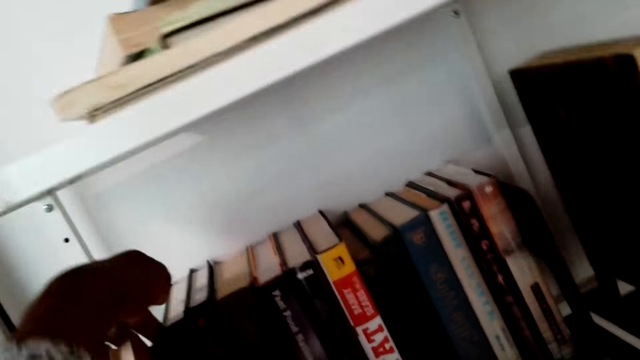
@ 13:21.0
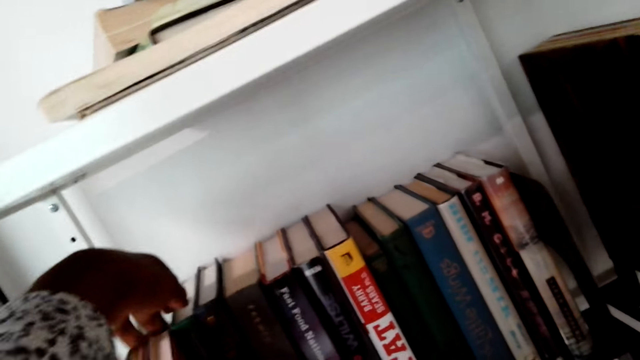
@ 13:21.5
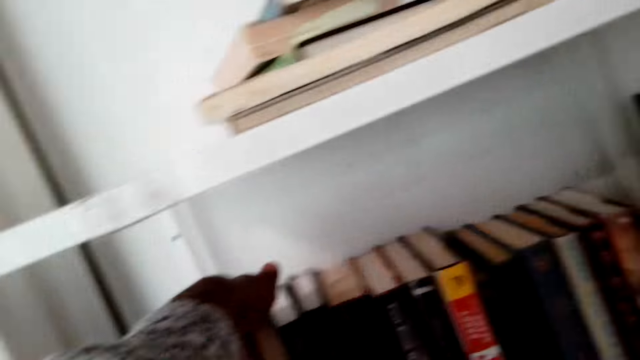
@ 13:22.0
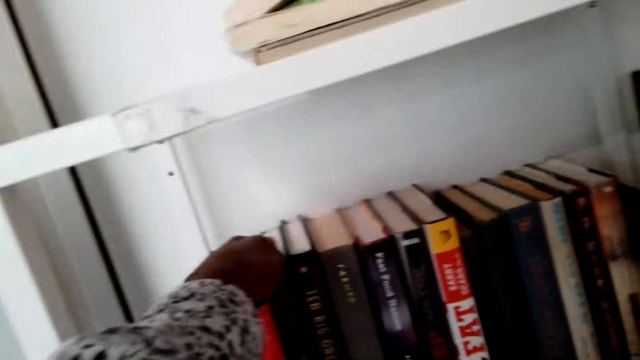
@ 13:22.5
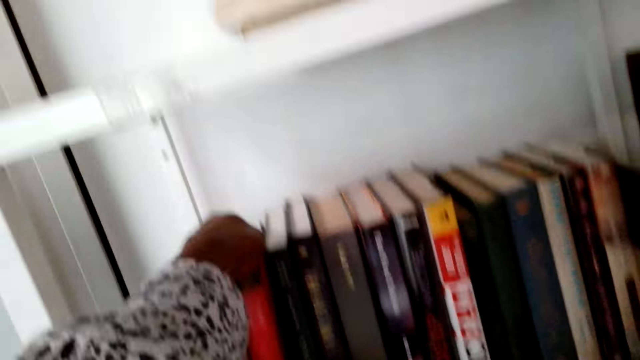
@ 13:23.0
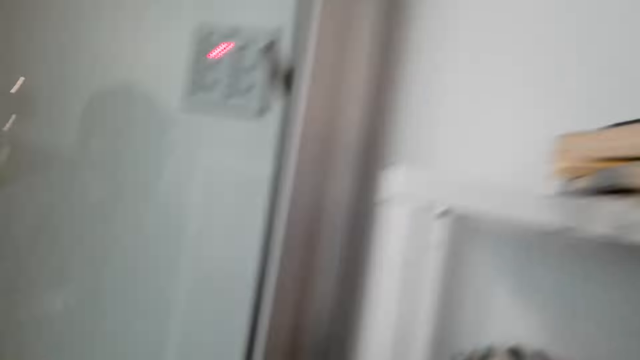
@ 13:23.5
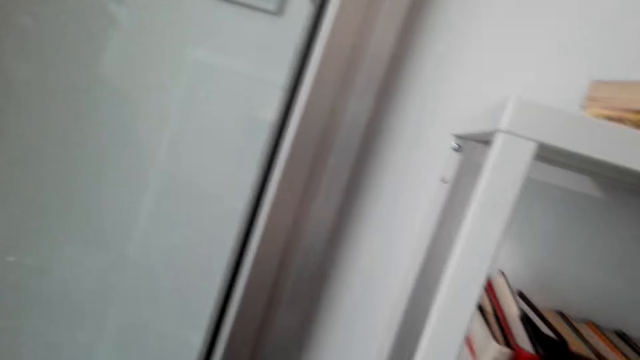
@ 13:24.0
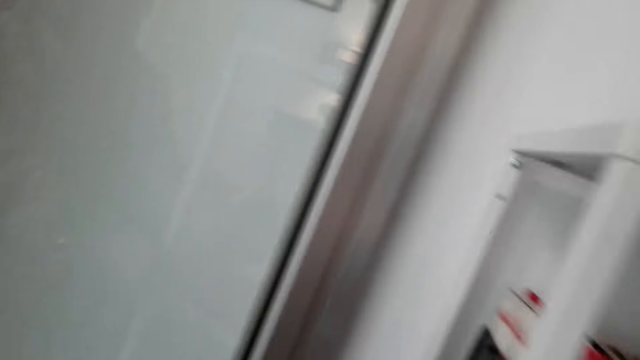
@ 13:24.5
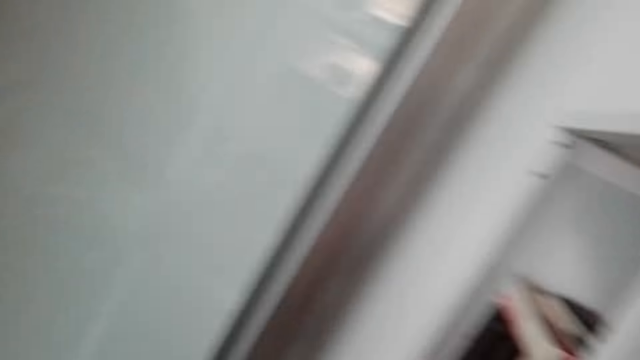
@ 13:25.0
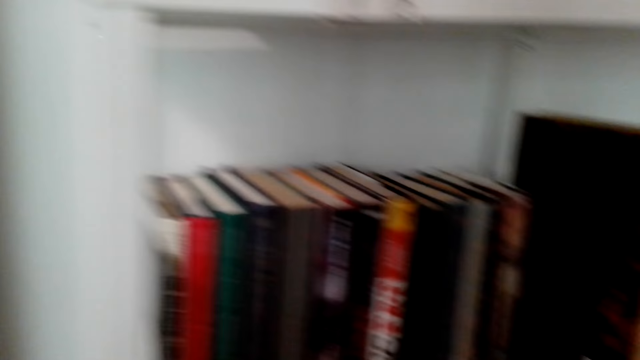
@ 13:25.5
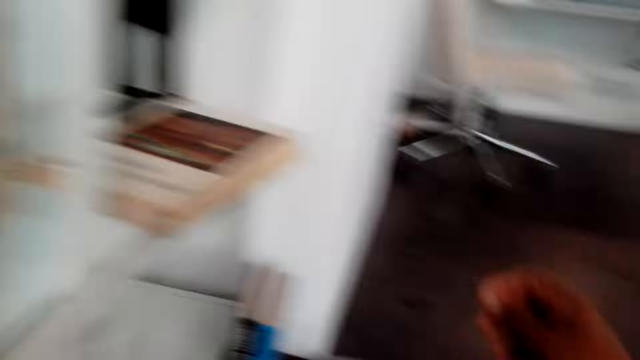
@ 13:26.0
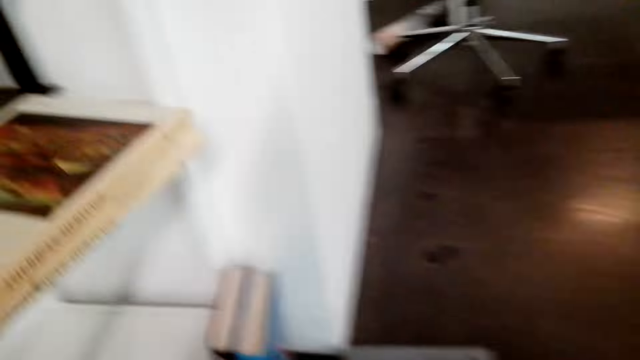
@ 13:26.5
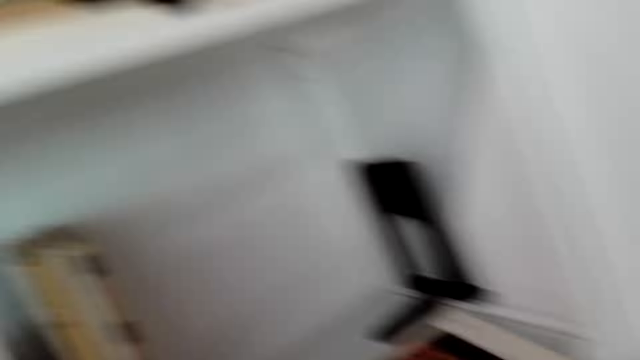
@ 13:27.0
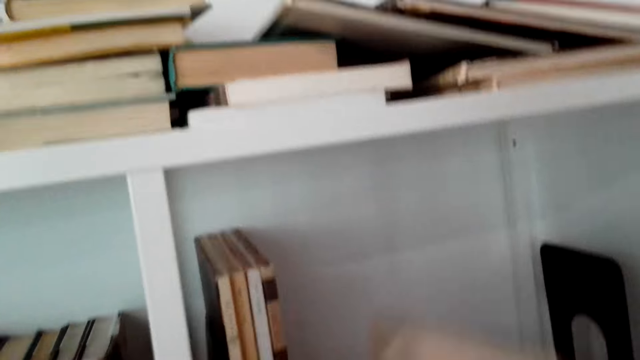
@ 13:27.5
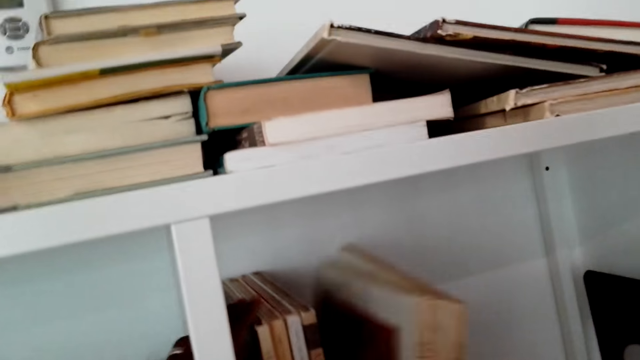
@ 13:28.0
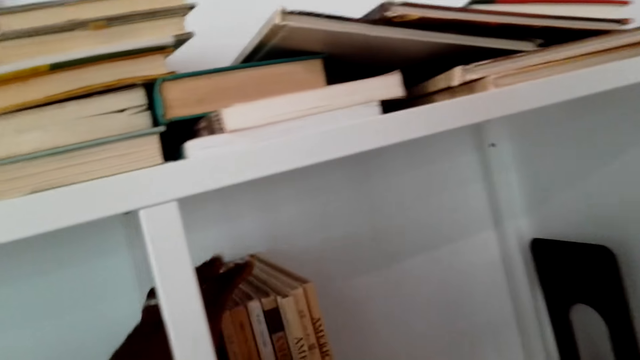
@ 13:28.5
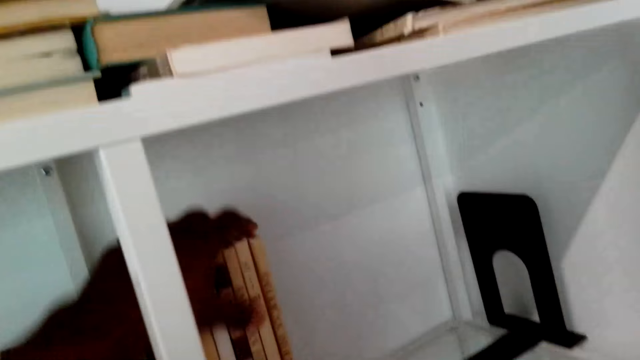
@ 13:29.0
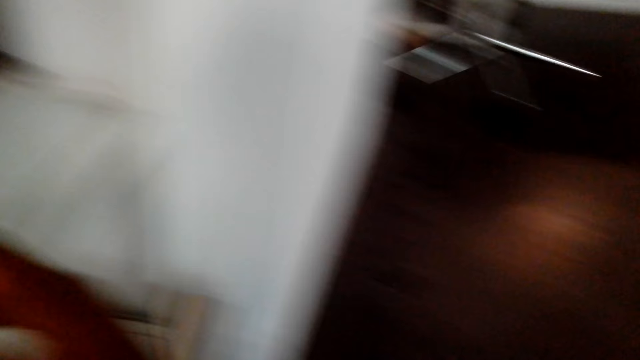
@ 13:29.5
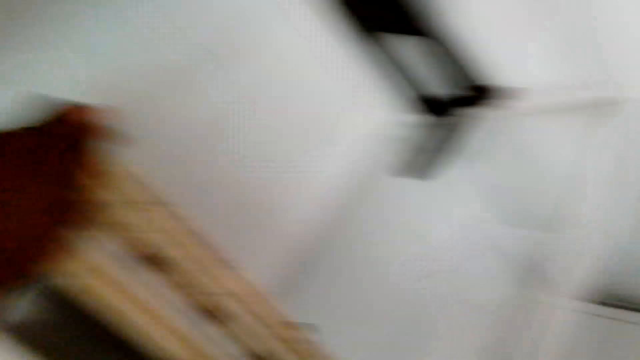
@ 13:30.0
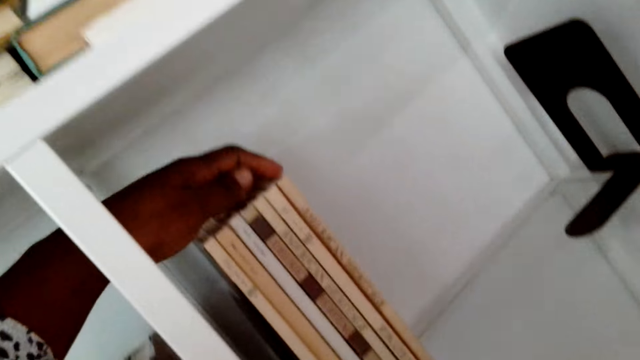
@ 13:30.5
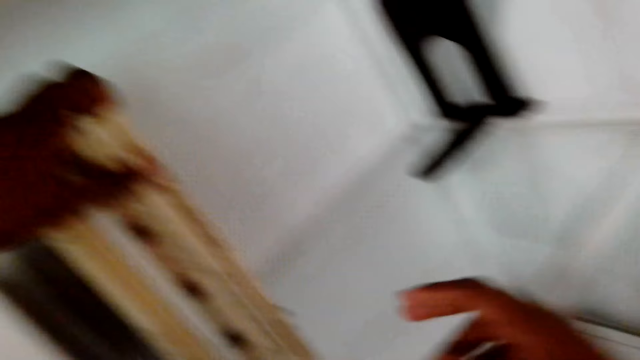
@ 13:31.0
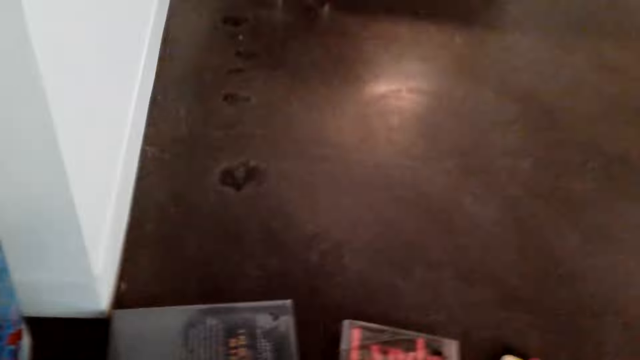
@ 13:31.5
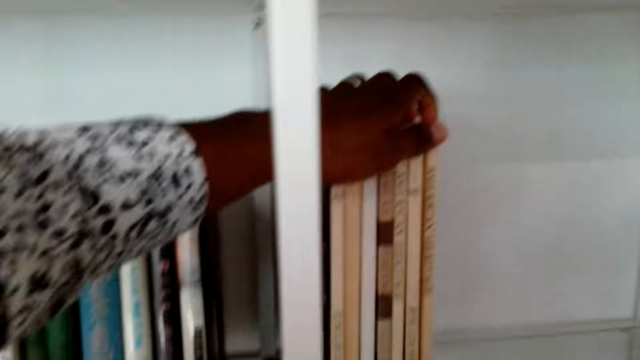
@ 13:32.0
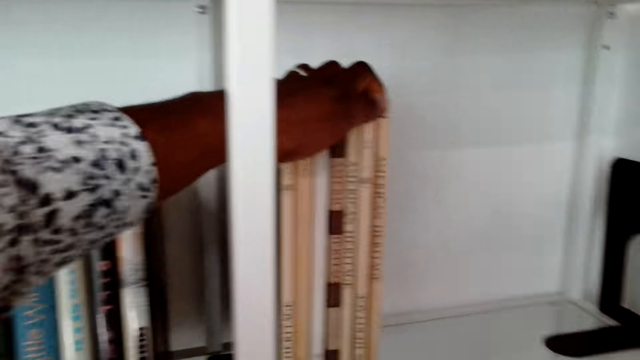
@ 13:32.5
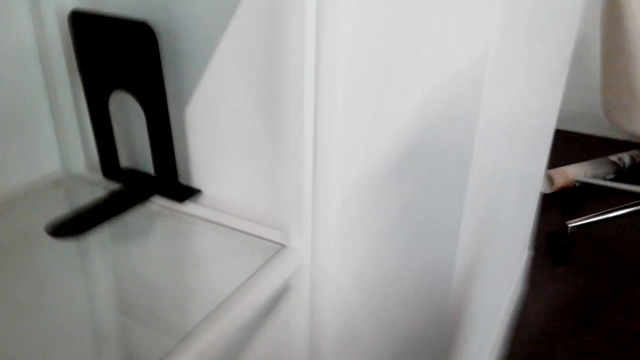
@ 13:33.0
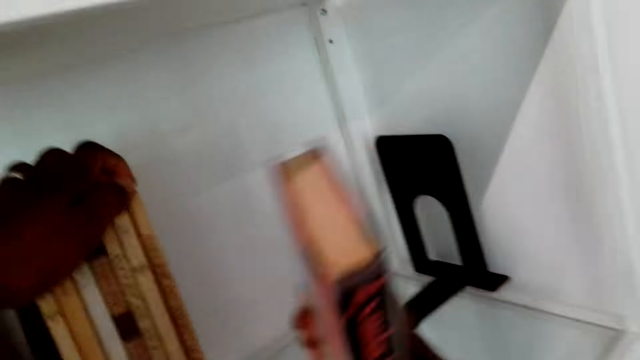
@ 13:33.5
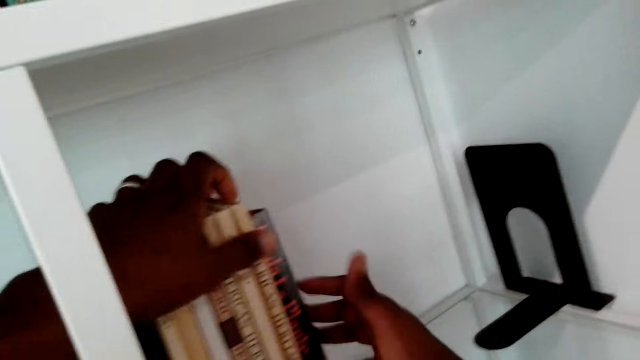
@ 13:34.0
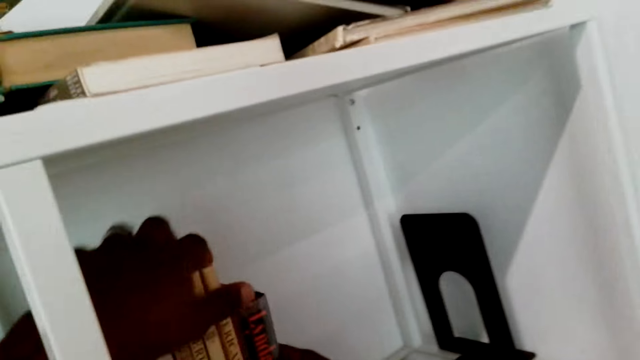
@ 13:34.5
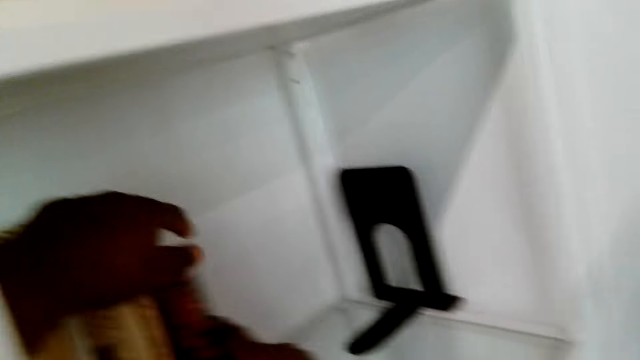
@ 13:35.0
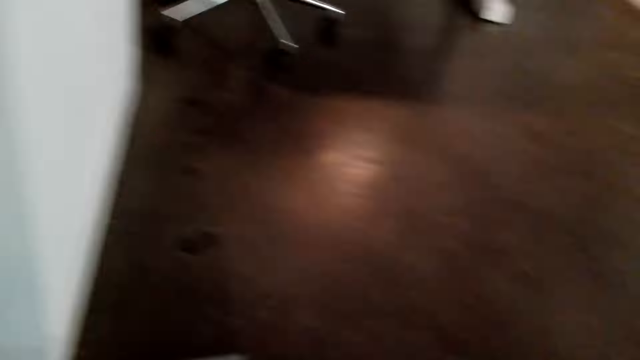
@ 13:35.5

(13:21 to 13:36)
The camera wearer looks around. They pick books on the floor. They arrange the books vertically on a shelf. They look around.

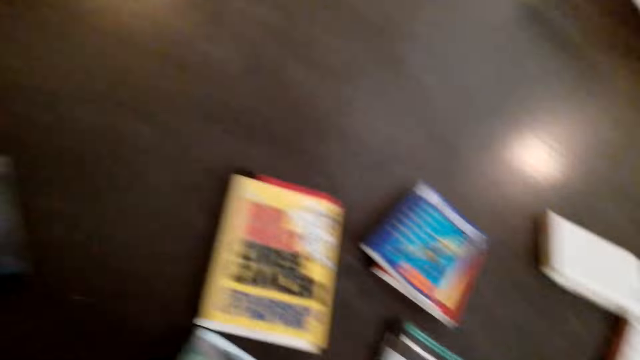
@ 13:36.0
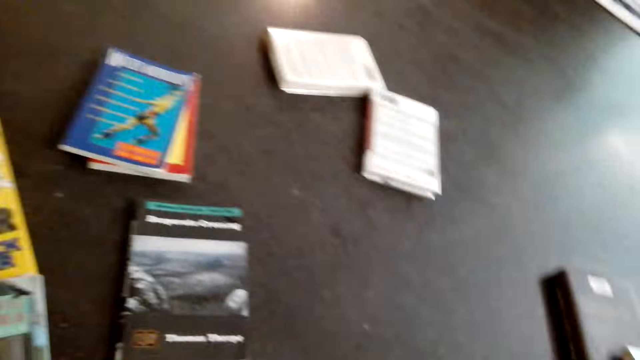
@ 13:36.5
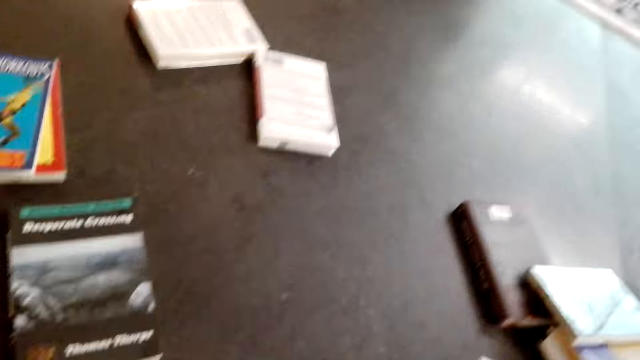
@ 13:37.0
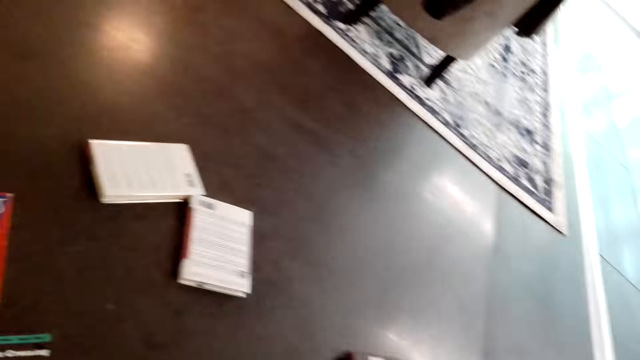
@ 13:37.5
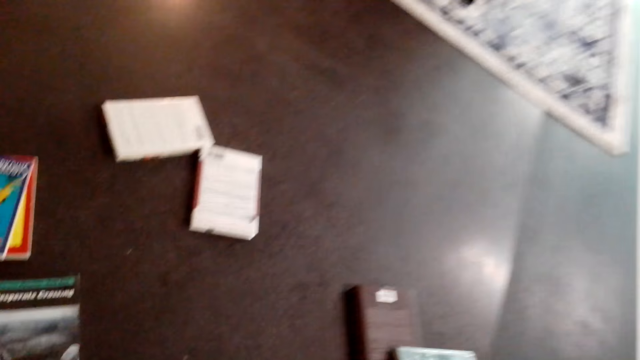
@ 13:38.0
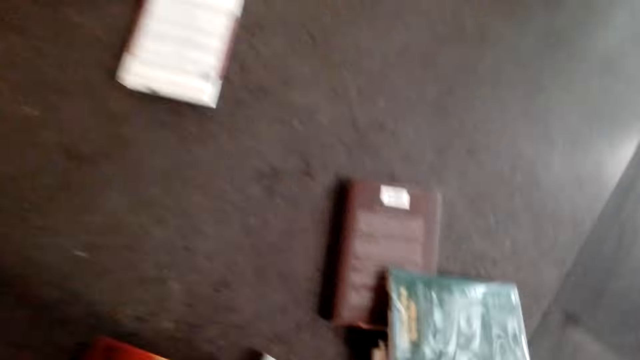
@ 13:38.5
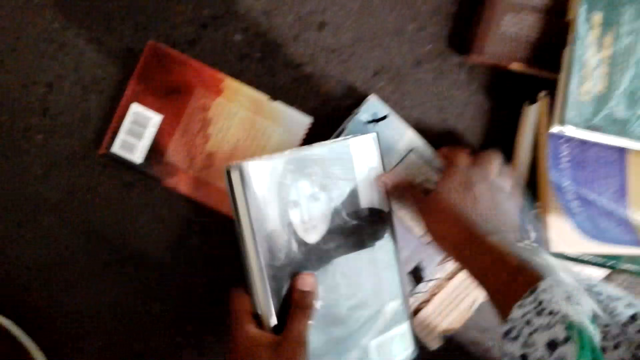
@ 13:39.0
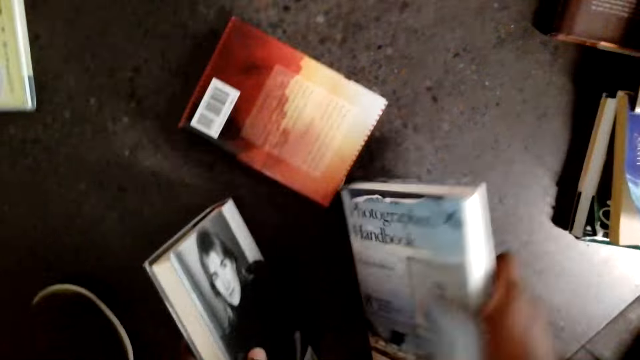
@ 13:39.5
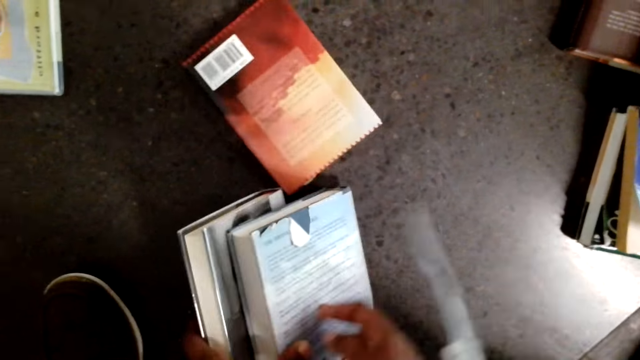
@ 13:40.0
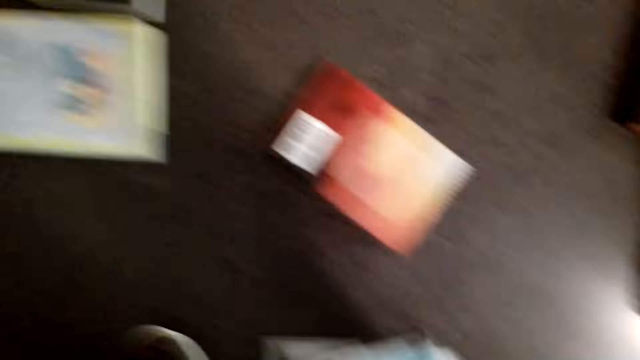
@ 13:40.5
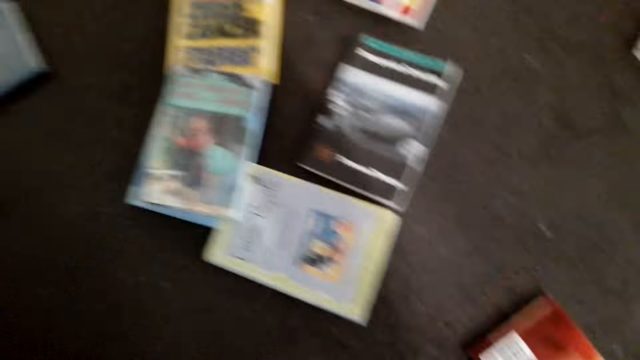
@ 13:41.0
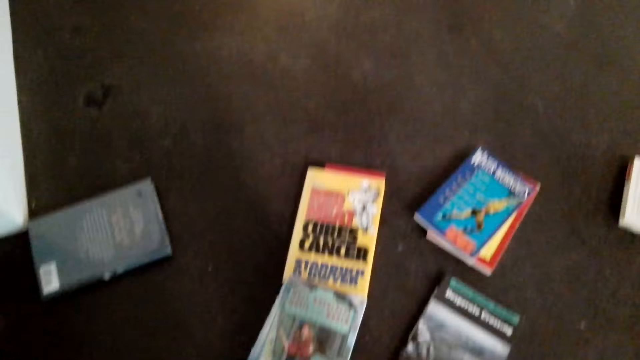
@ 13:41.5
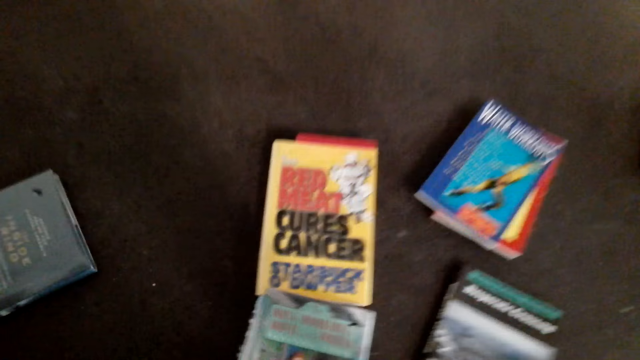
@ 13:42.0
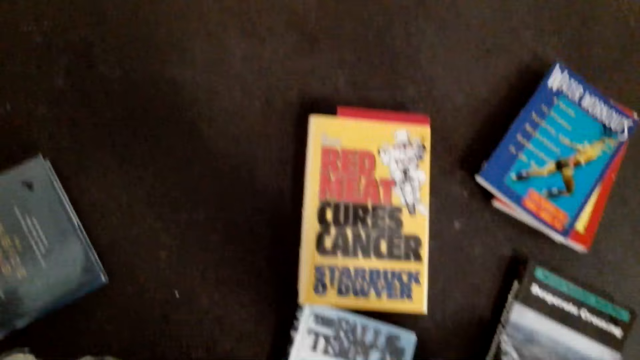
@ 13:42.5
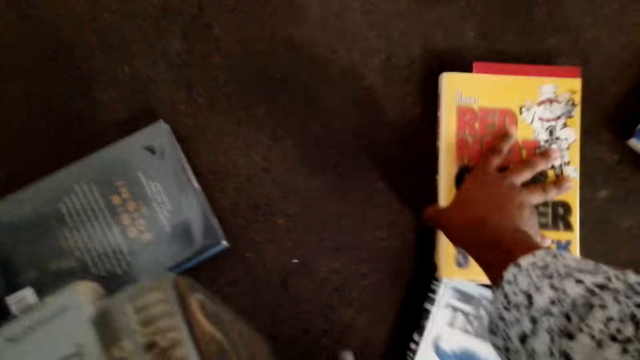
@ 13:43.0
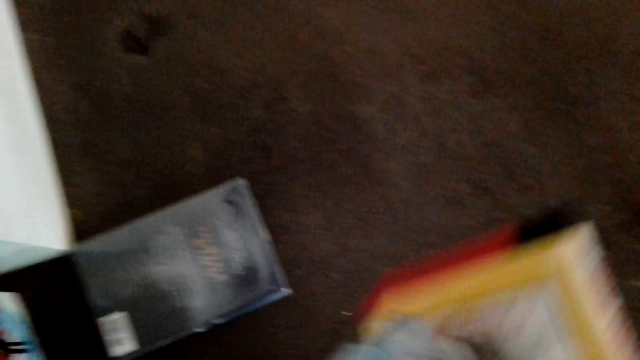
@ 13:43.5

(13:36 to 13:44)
The camera wearer collects the books on the floor.
